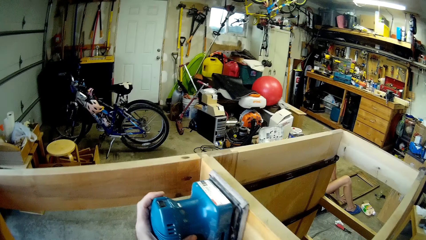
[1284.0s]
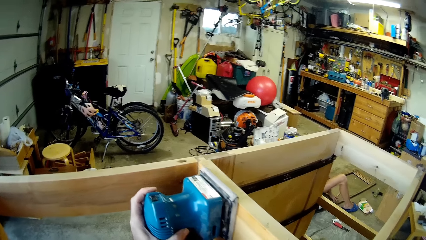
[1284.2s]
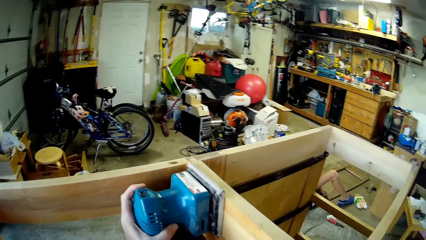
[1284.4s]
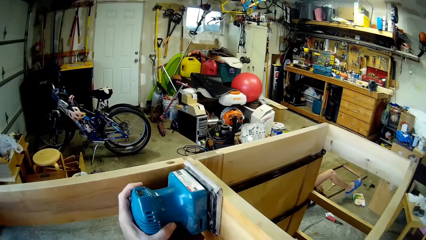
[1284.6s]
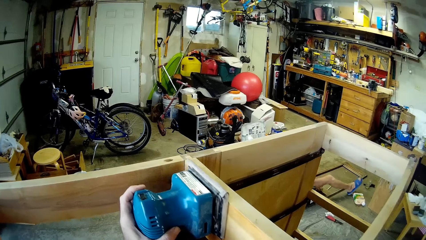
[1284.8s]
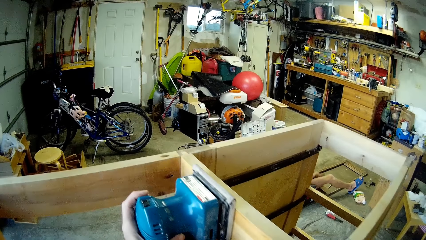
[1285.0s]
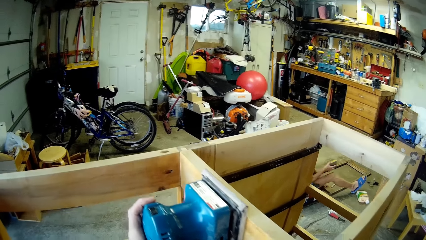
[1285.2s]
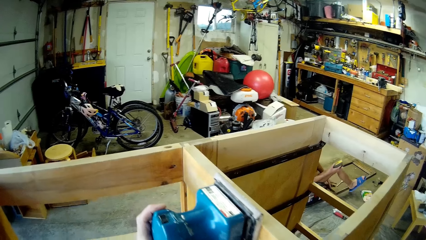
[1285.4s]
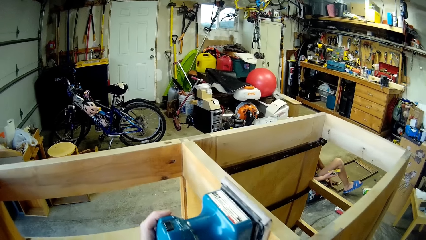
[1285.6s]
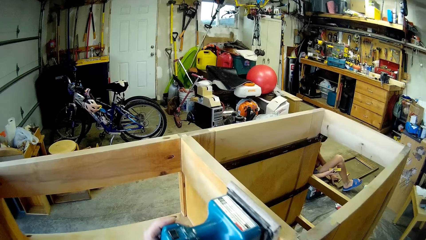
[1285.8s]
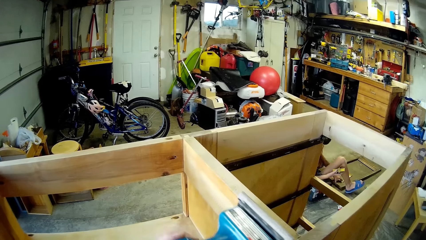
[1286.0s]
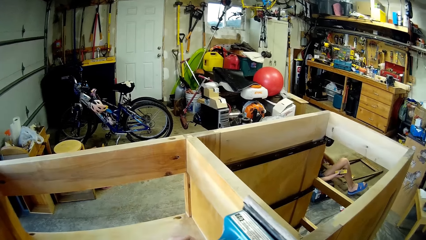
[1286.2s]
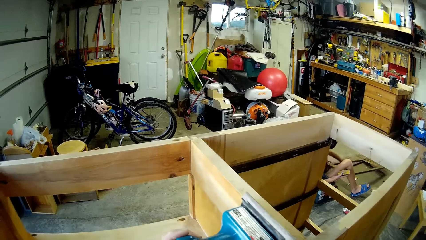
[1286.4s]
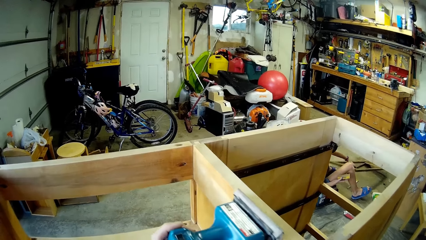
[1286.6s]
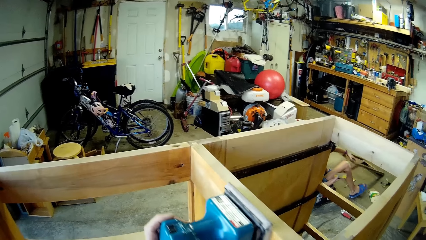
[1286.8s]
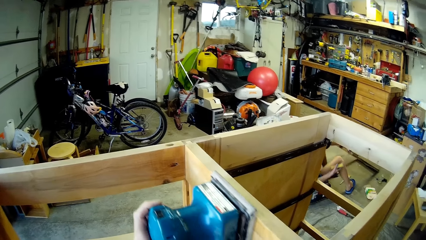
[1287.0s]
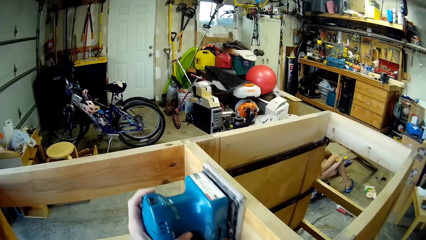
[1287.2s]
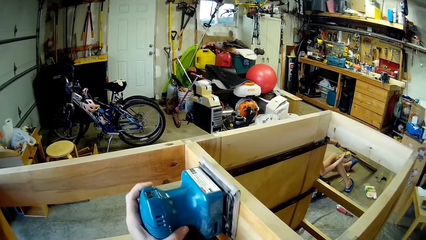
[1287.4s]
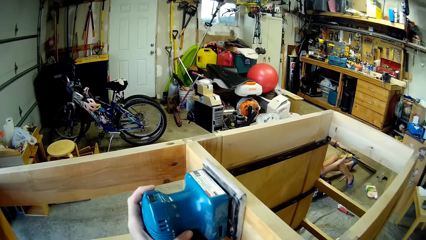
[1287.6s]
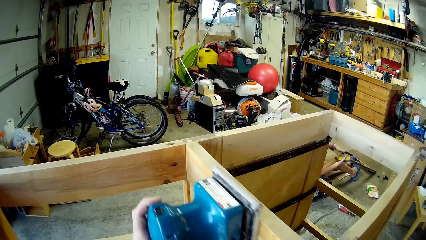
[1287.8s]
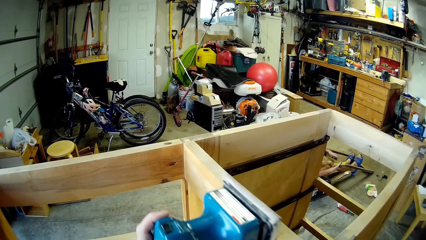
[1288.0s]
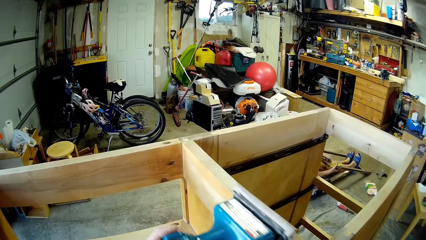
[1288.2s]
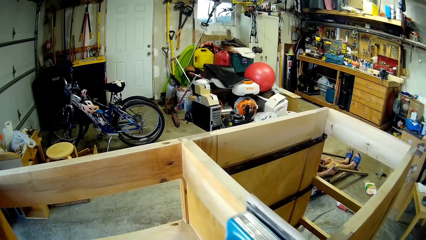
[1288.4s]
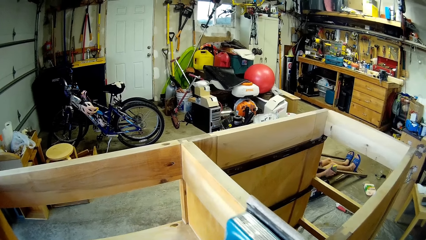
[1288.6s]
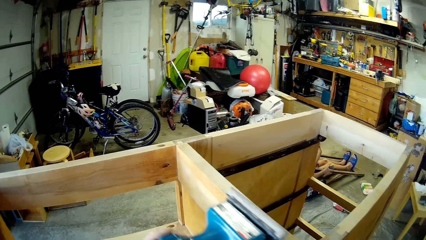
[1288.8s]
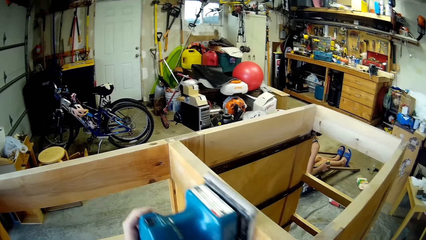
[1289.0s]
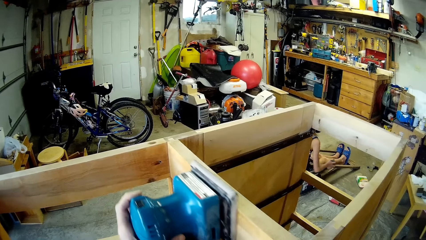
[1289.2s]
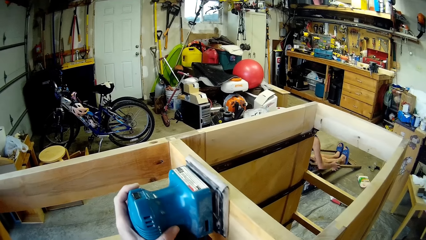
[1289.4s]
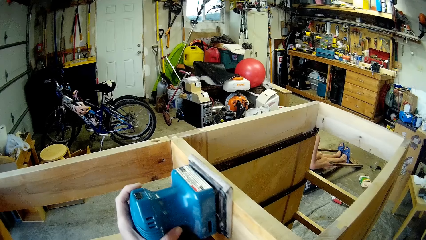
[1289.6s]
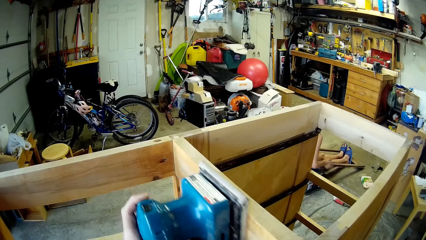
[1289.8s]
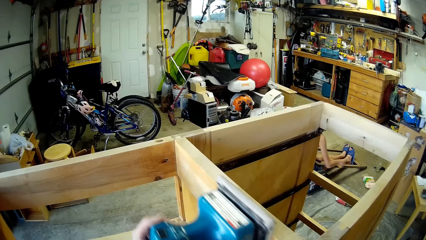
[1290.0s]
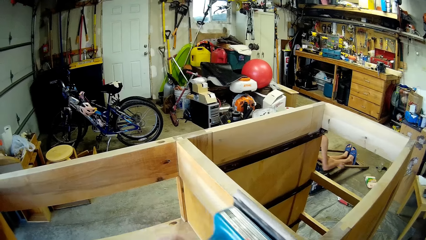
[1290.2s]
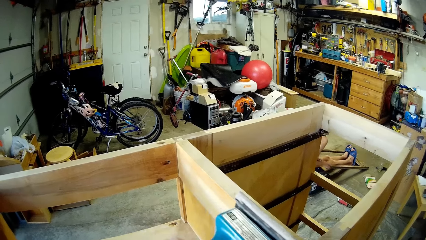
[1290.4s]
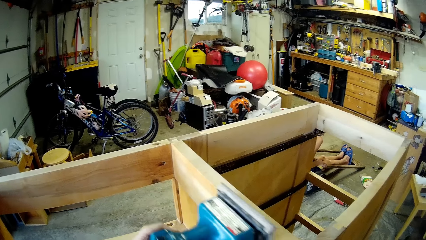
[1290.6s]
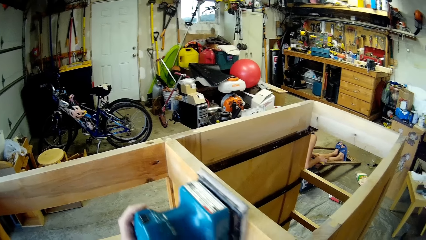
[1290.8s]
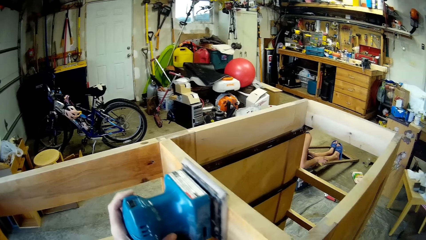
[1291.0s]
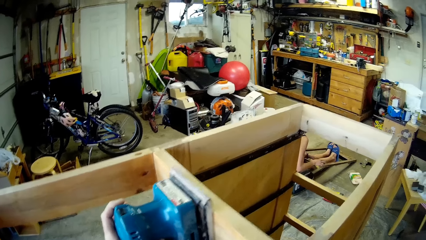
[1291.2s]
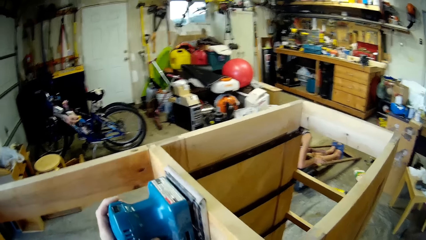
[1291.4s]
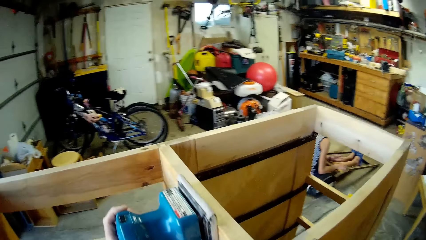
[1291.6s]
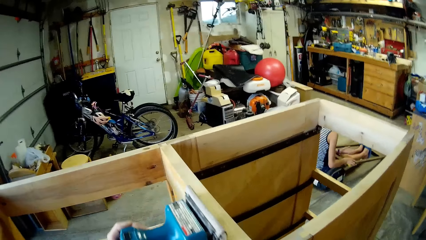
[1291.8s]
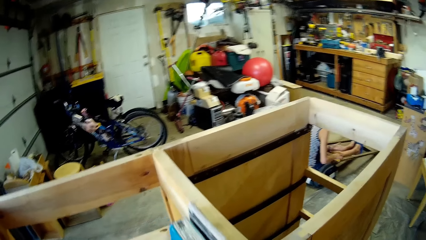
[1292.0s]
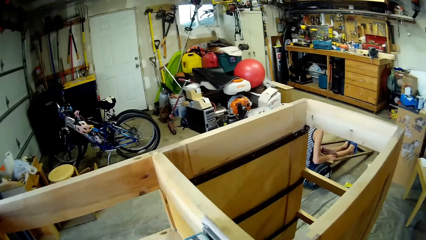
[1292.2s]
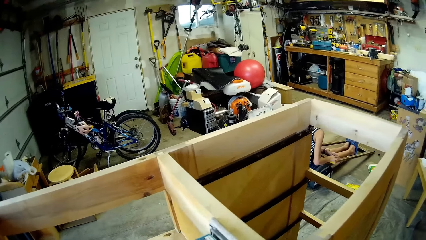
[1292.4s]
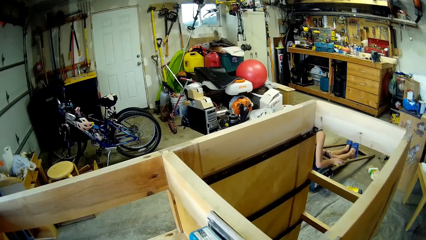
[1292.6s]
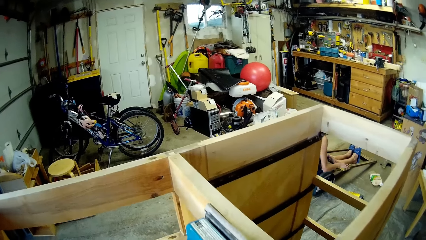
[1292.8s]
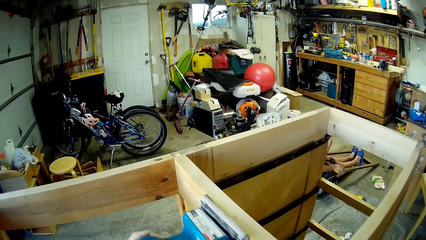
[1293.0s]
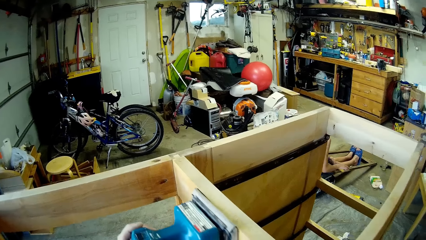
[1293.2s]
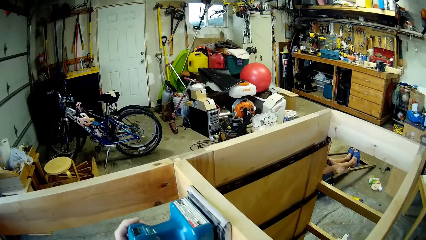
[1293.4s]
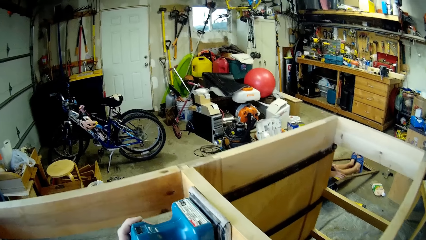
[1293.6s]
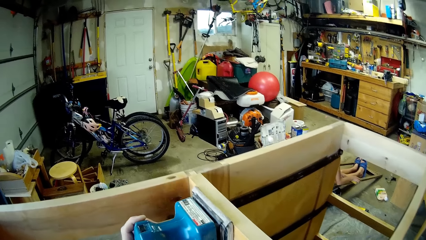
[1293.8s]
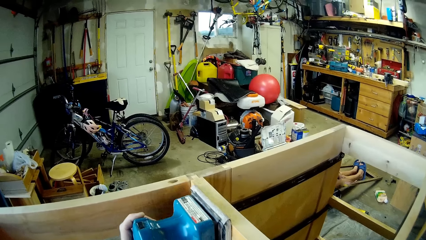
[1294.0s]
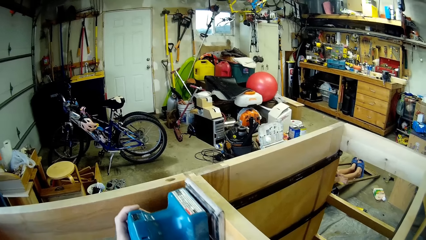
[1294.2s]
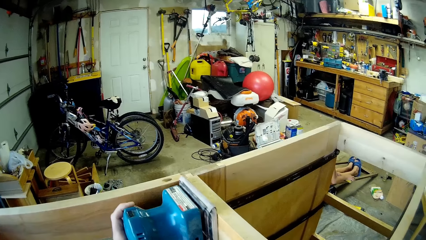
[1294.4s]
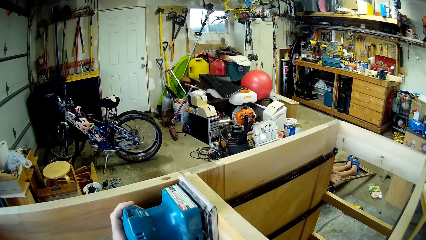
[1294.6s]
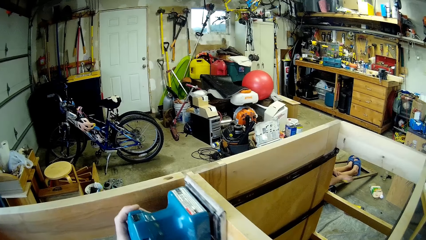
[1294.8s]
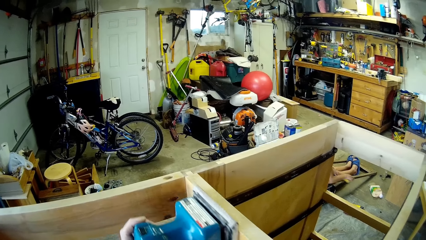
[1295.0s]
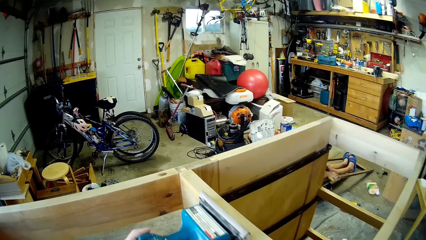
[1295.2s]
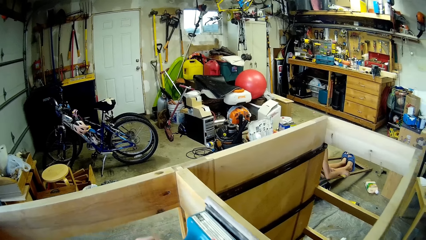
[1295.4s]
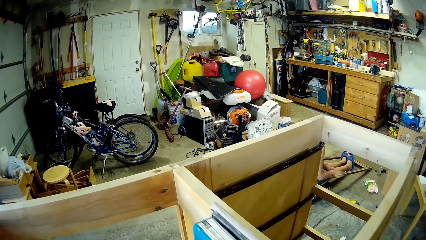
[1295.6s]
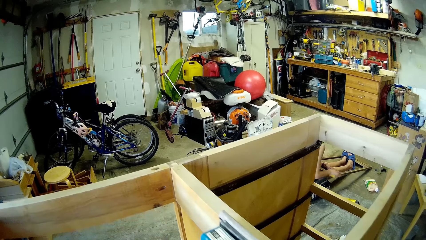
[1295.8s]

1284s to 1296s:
A girl raises a wood frame. The girl places the wood frame on her legs and brushes wood with sandpaper.

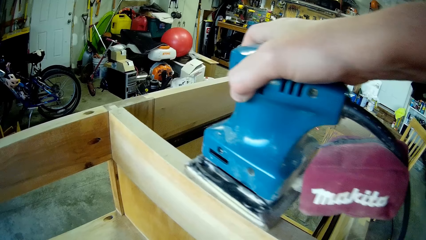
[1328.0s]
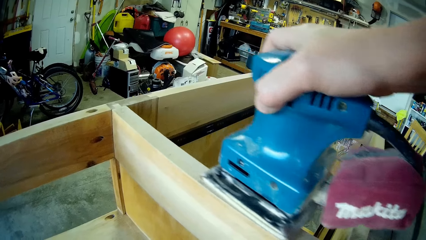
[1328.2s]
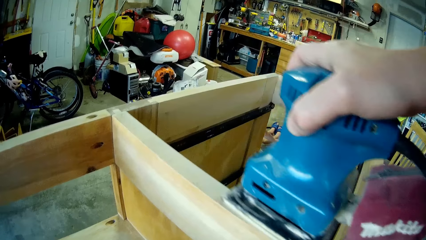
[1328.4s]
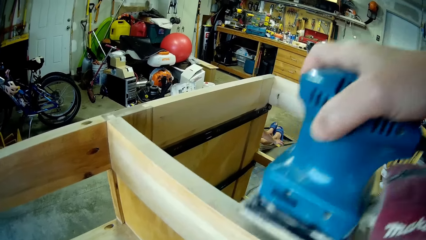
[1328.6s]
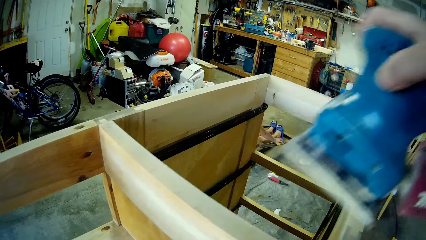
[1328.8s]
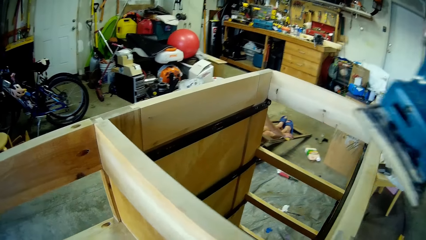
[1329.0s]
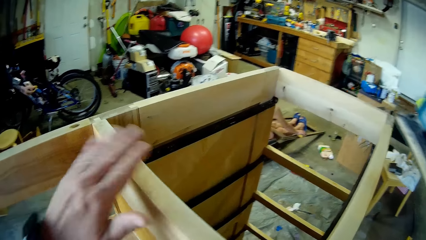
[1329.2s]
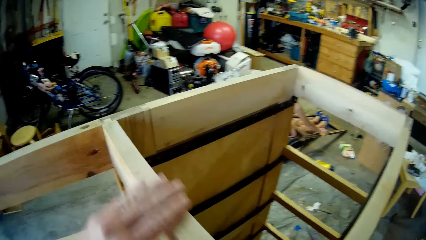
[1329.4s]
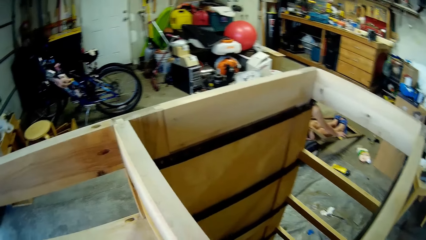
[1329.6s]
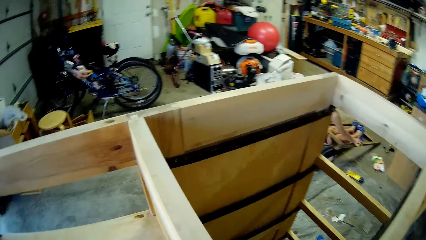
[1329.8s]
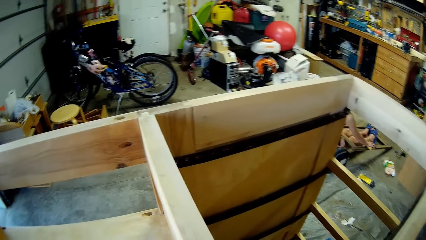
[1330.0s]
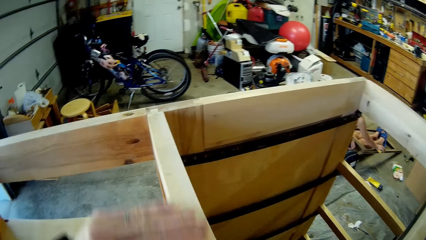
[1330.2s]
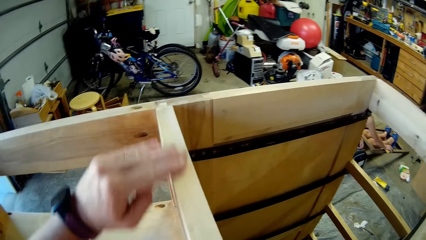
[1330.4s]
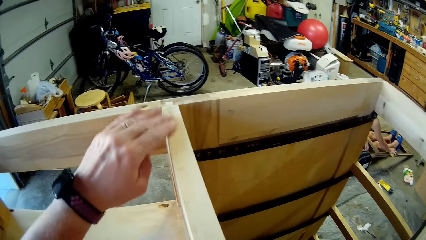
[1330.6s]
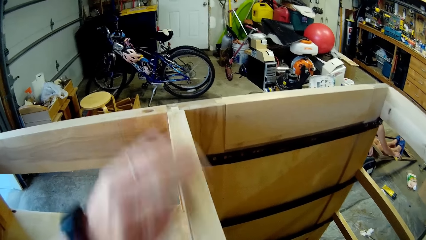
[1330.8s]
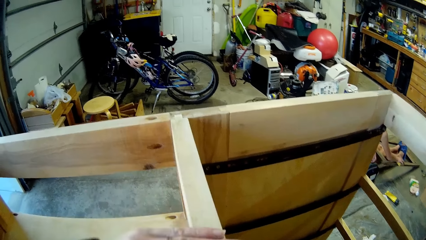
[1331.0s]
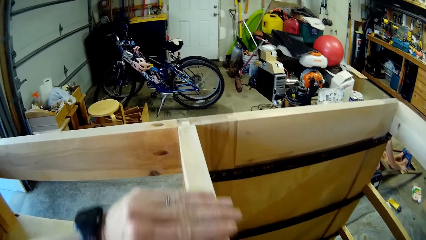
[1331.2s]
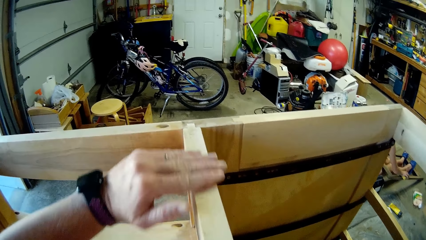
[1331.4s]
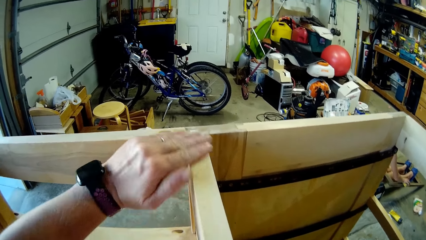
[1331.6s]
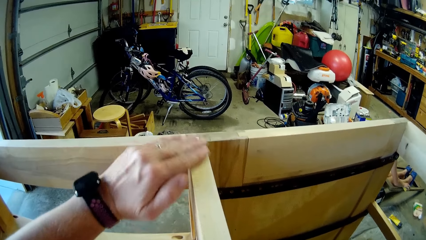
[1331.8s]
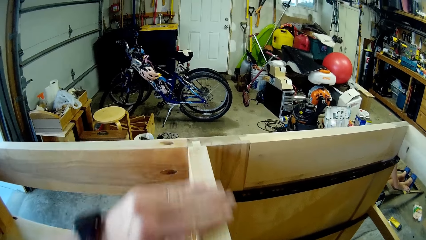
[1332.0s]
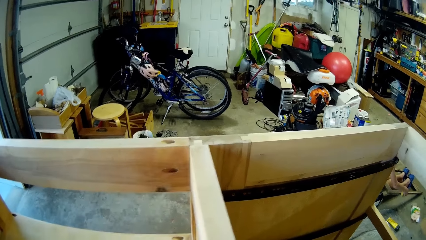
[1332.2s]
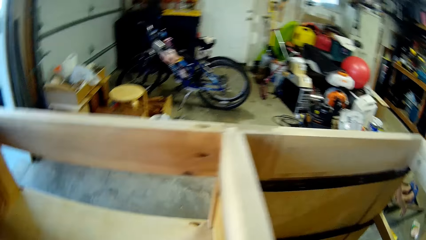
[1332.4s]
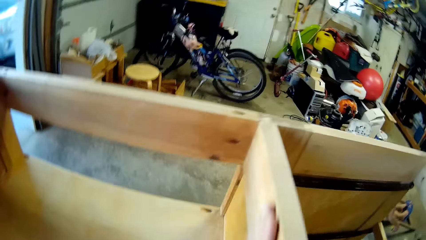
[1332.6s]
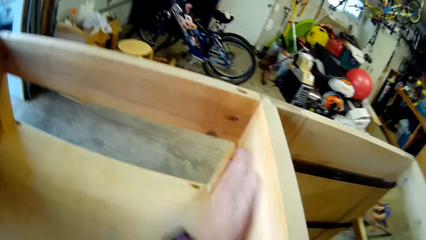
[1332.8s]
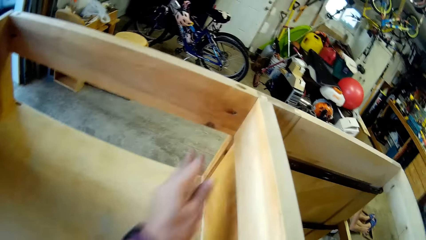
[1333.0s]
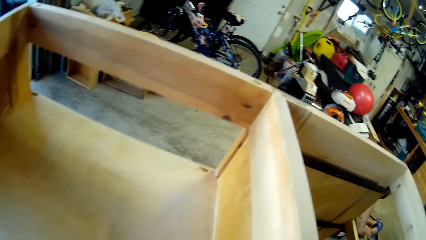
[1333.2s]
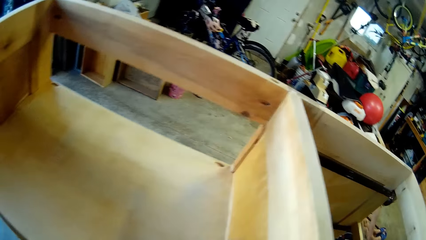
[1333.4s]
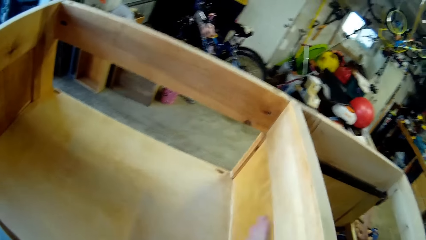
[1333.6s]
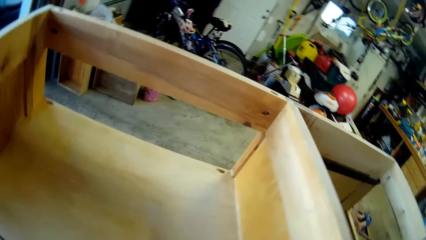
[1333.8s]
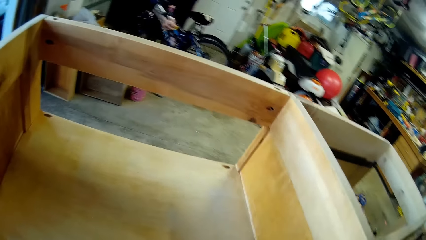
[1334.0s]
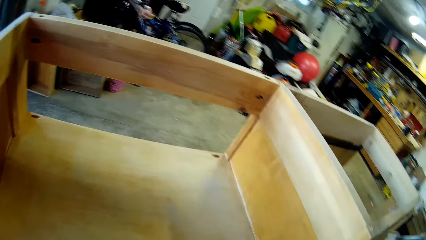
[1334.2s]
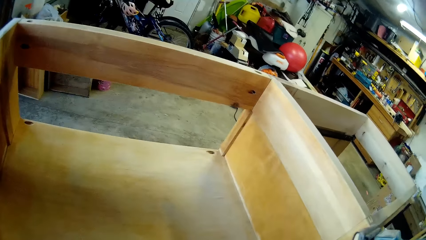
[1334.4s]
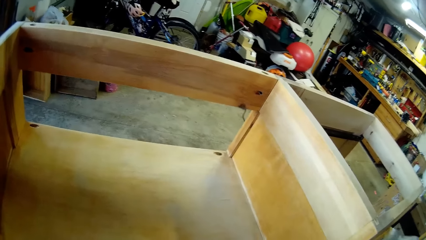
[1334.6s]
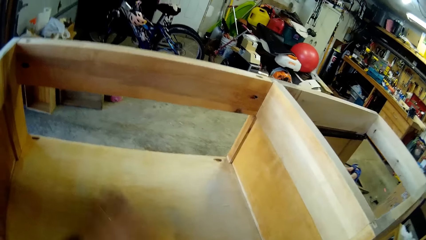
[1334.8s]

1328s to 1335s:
The camera wearer smoothens wood with his hand.
